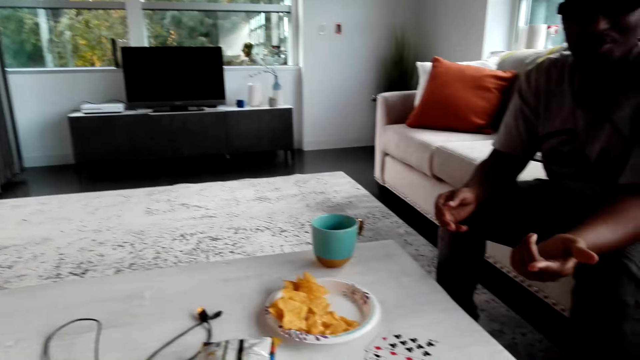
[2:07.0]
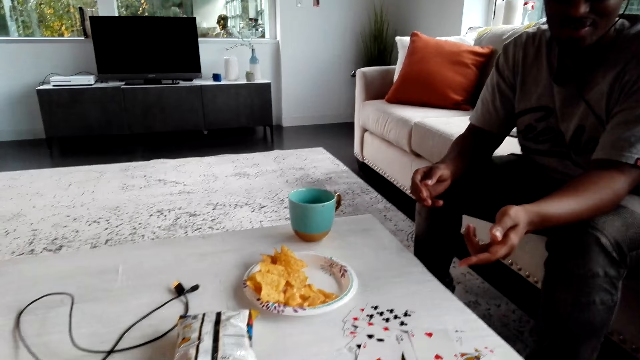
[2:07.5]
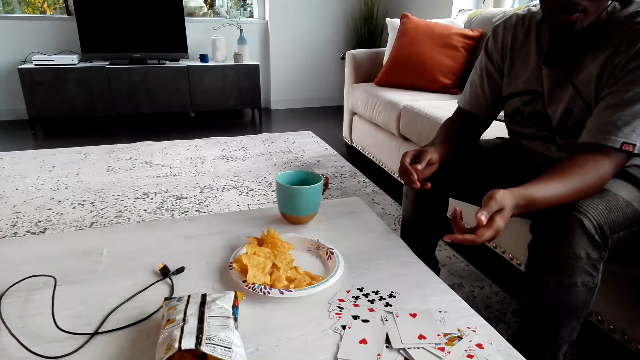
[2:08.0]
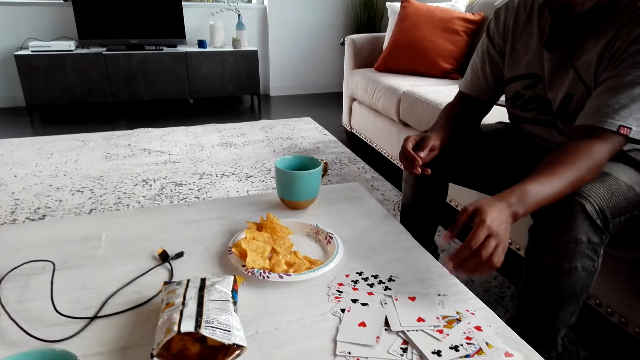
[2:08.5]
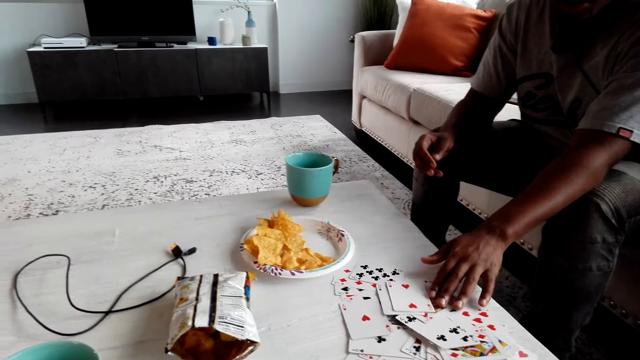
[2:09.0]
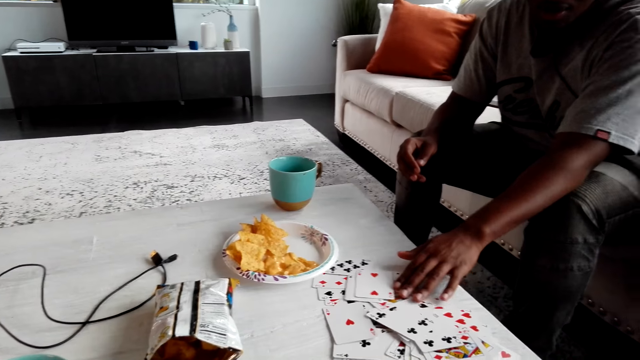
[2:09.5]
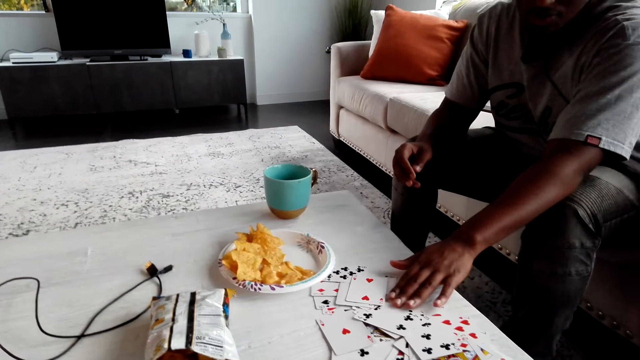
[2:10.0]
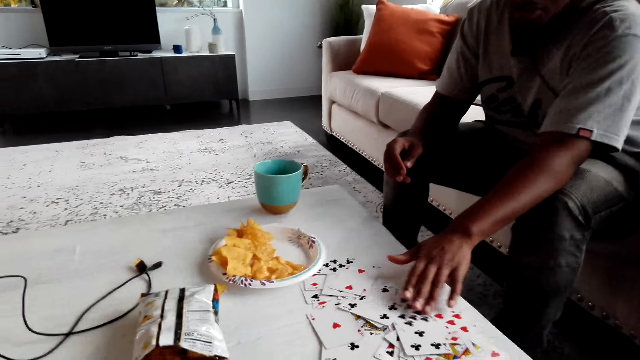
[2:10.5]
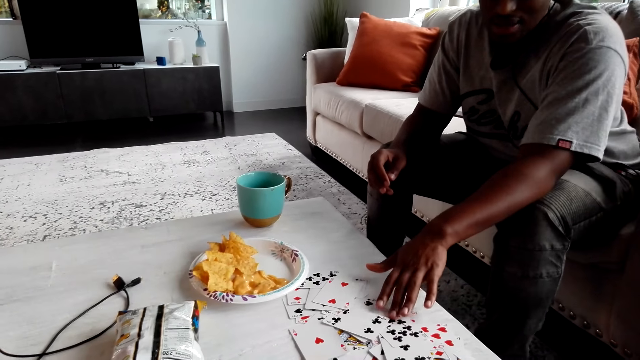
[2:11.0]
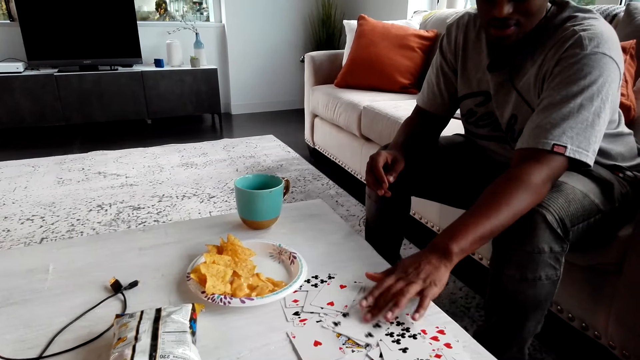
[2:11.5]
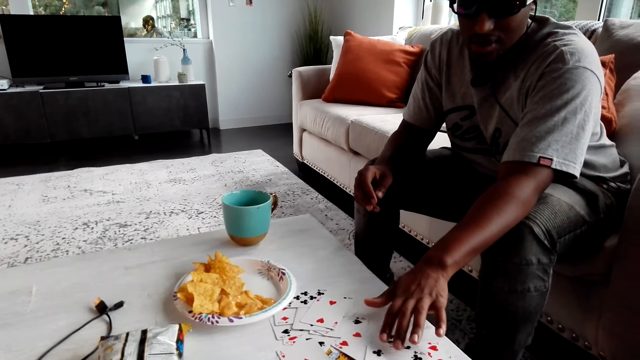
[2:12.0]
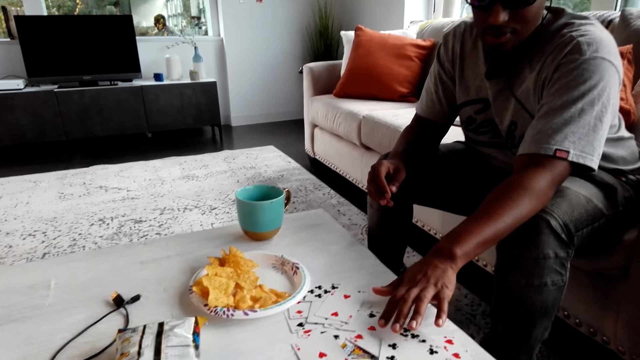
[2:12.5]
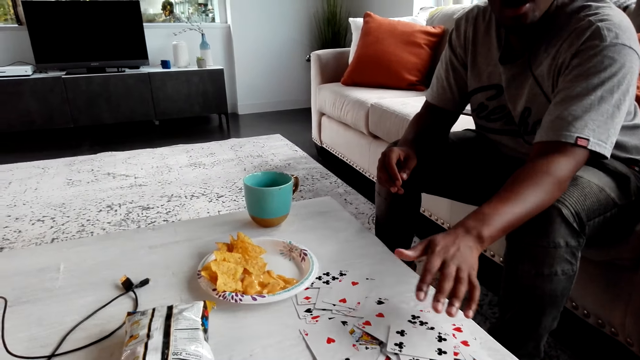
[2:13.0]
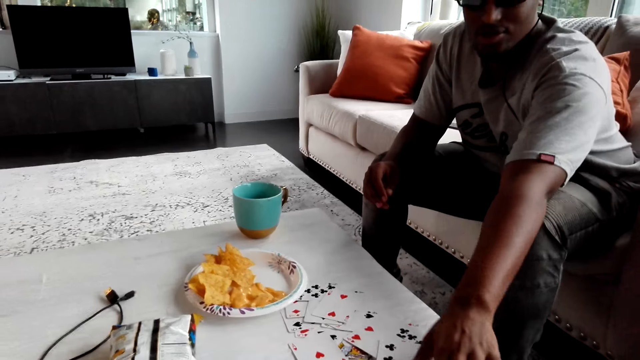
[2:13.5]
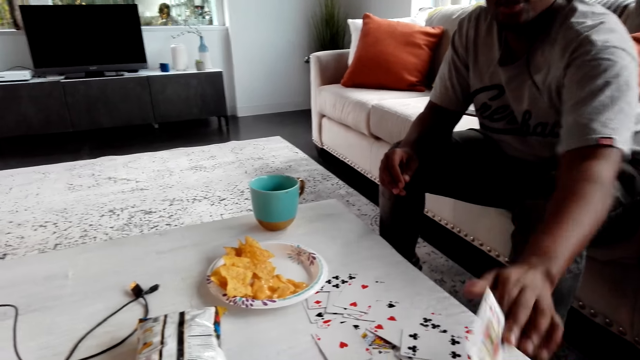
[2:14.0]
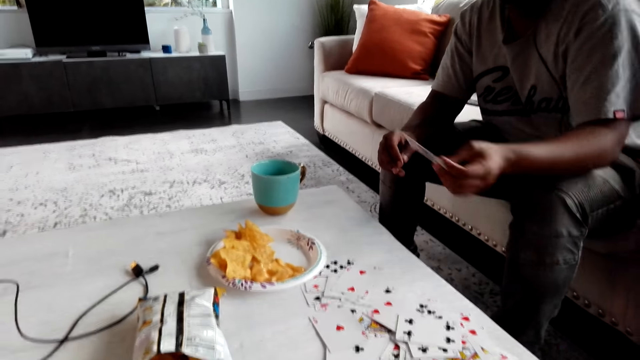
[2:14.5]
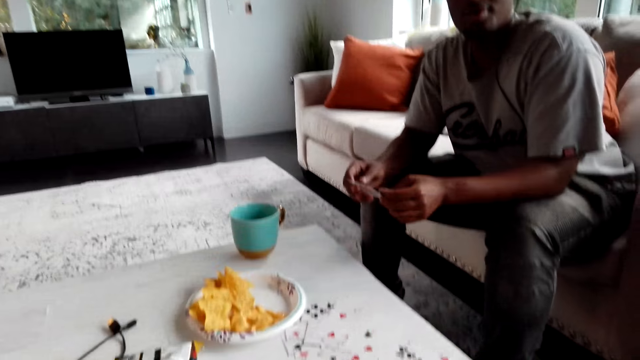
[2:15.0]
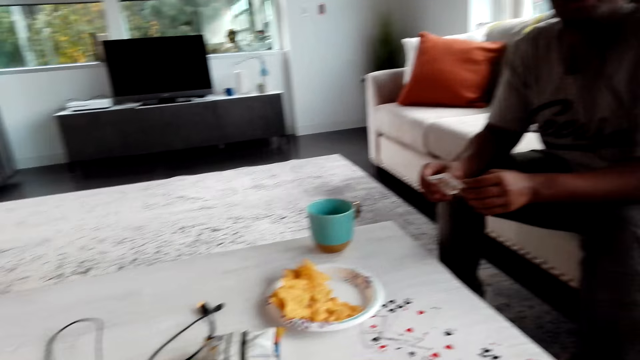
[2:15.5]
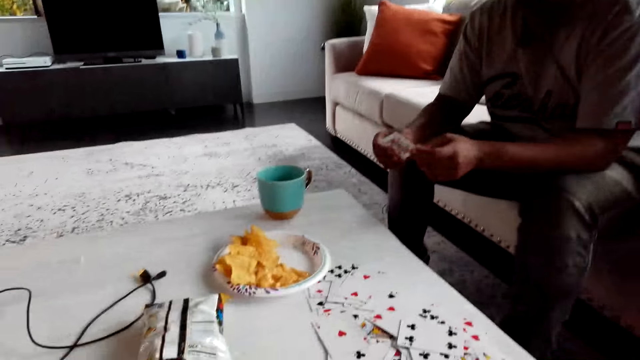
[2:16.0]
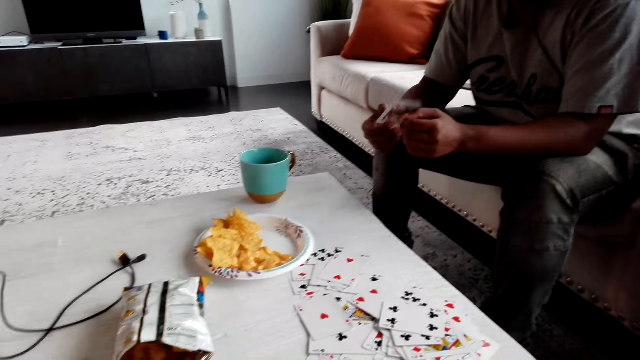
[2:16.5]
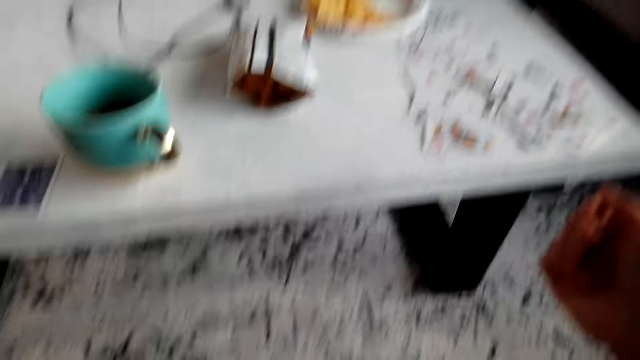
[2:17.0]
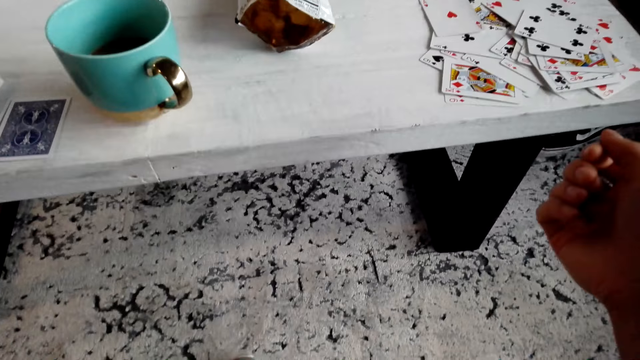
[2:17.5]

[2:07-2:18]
The camera wearer places a card on the table. A man selects cards on the table. The man picks a card from the table. The man holds cards.

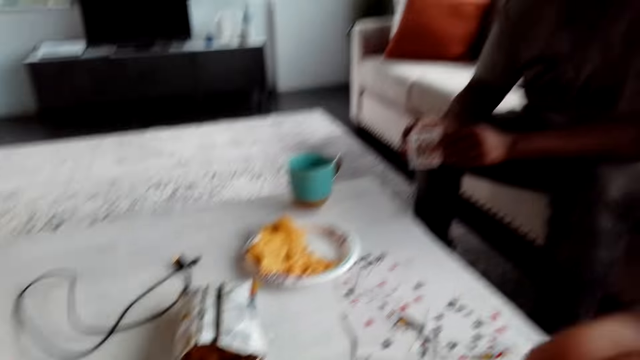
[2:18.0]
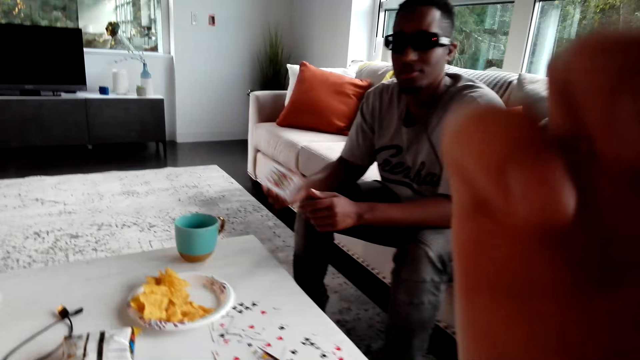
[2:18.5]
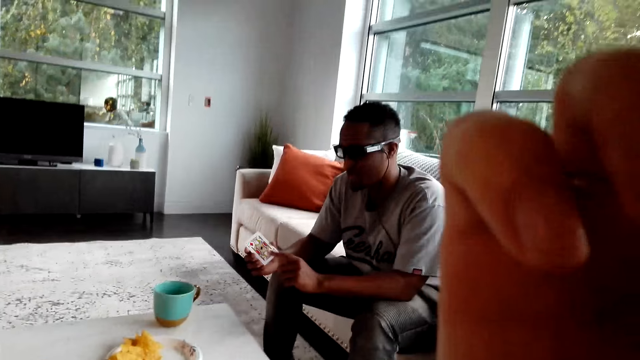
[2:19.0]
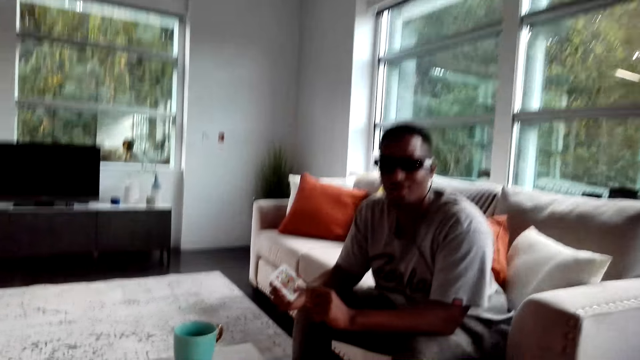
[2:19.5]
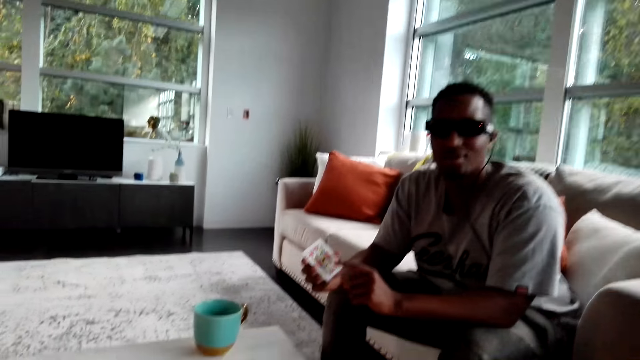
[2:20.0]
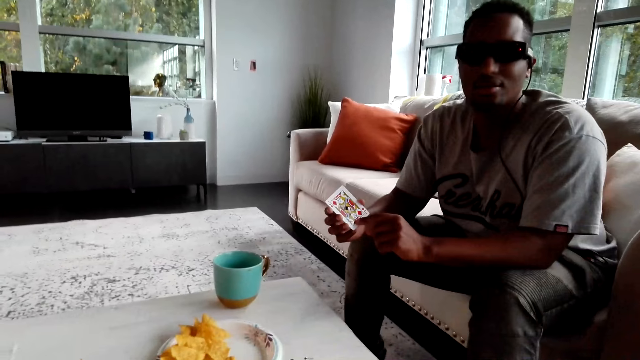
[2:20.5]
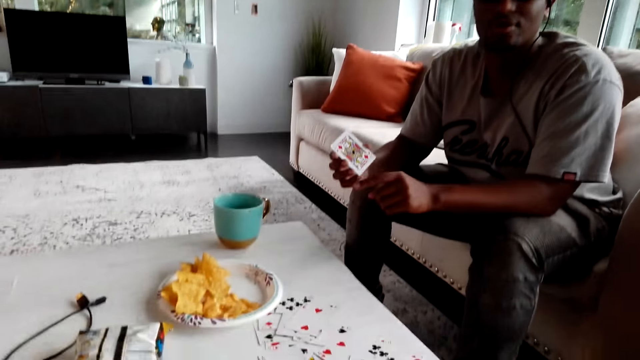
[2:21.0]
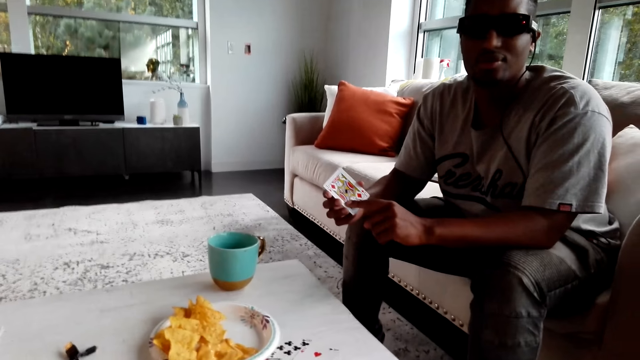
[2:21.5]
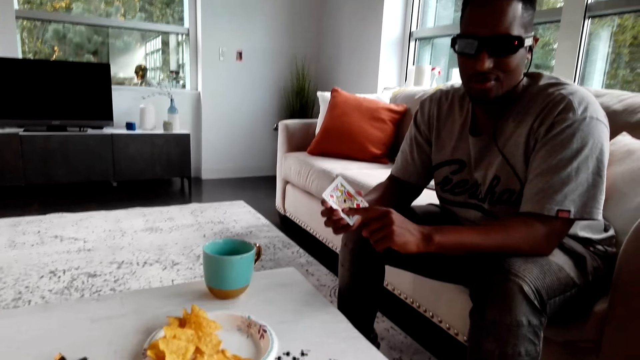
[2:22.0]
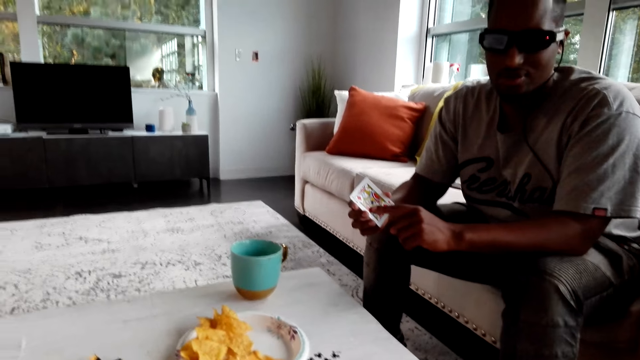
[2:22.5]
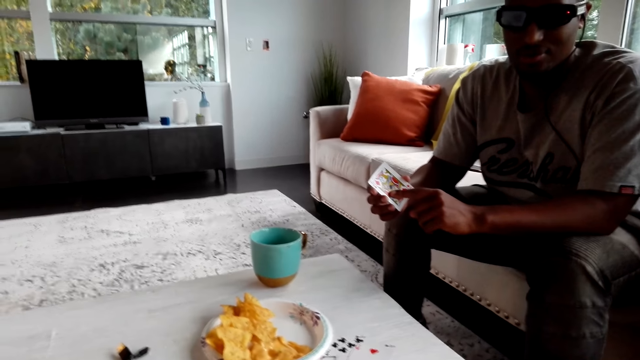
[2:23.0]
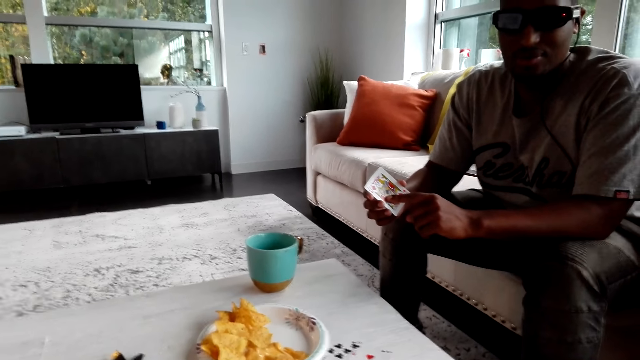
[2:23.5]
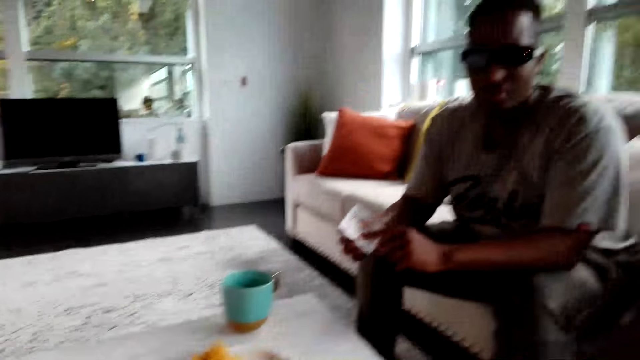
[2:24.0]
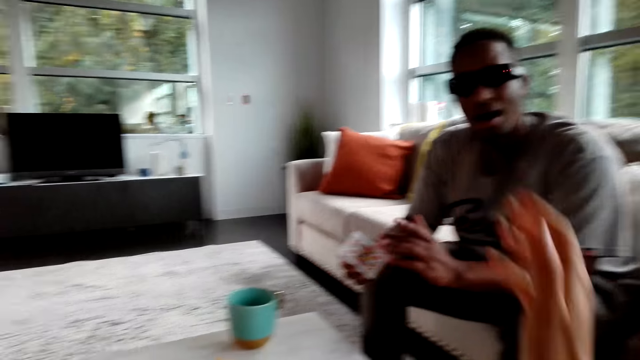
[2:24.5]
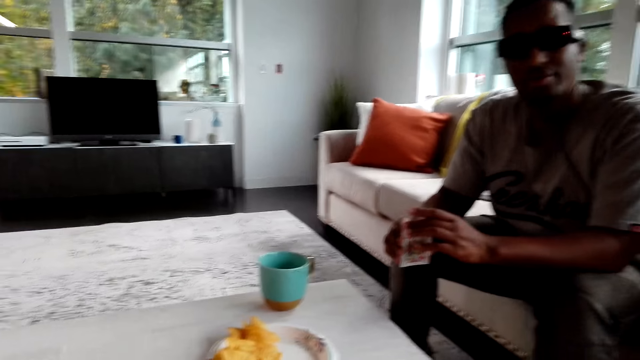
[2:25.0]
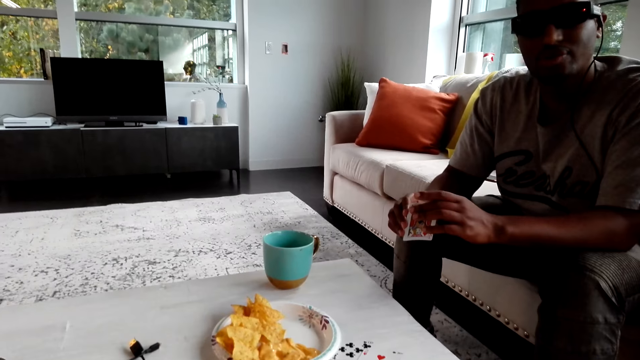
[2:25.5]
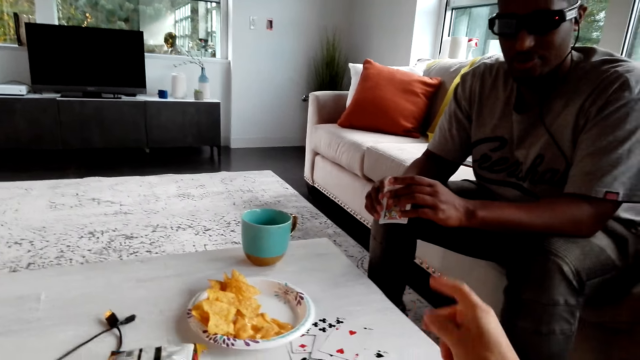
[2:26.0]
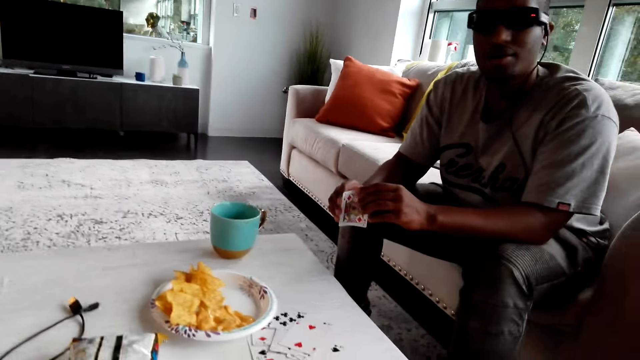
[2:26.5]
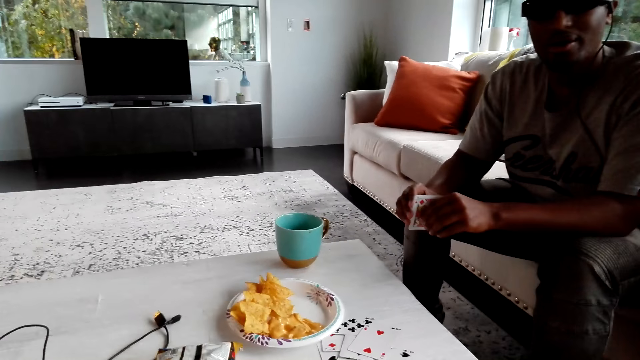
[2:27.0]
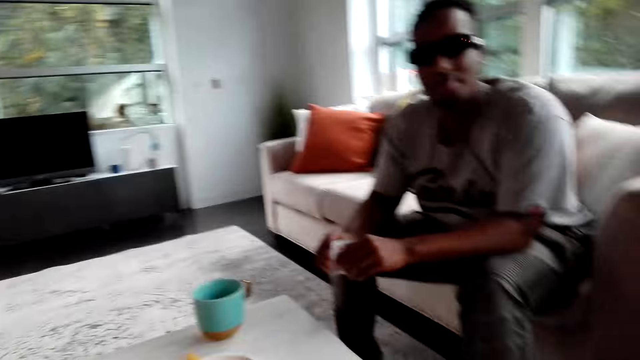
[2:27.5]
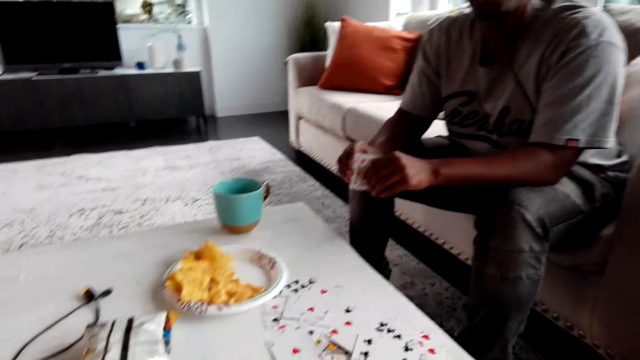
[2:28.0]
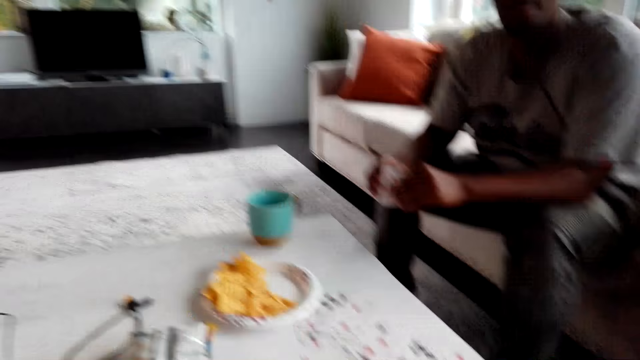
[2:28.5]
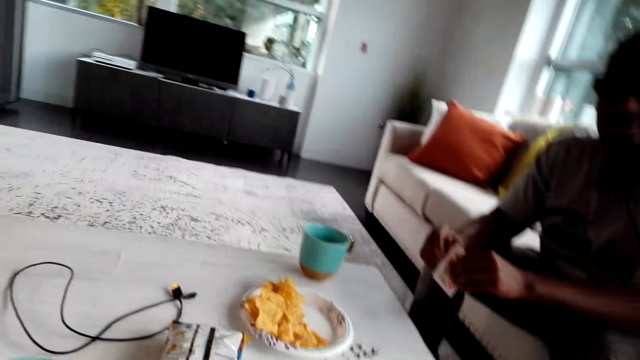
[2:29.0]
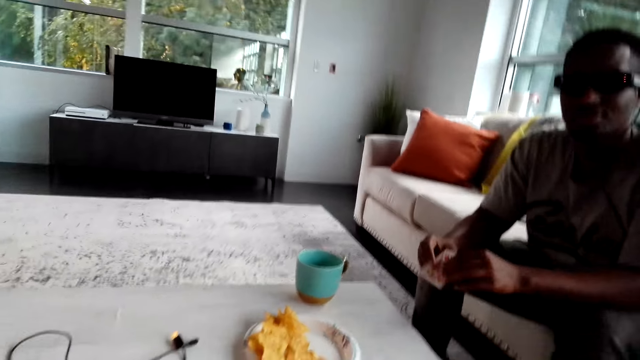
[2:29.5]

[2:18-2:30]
The camera wearer lifts the hand. They adjust the camera. A man points on the card. The man moves his hands. The camera wearer gestures out.
